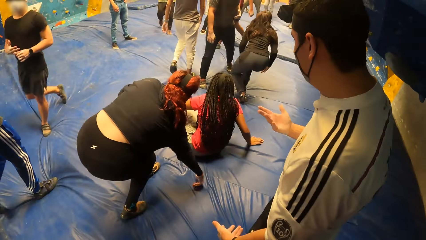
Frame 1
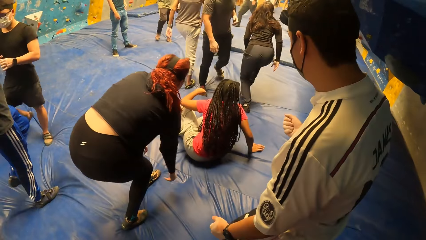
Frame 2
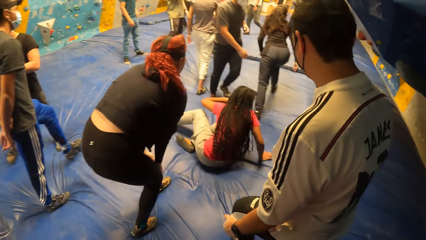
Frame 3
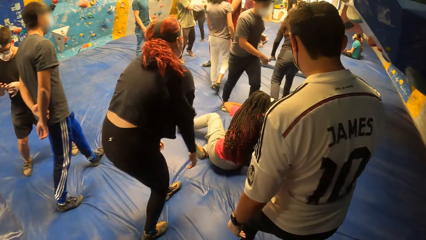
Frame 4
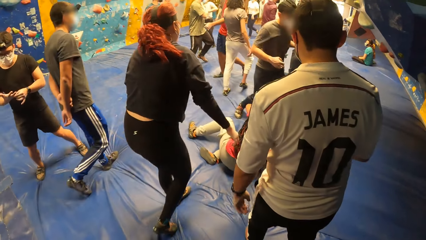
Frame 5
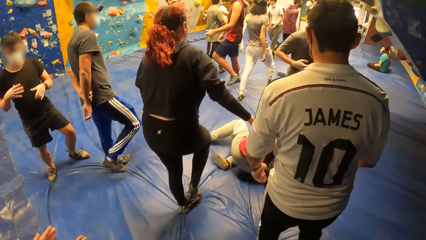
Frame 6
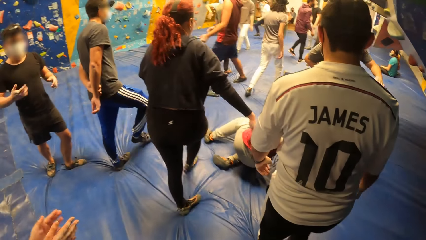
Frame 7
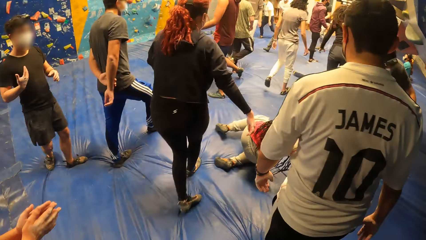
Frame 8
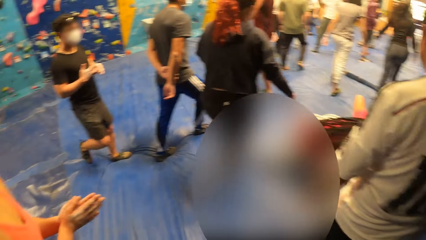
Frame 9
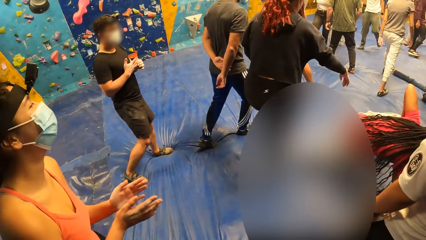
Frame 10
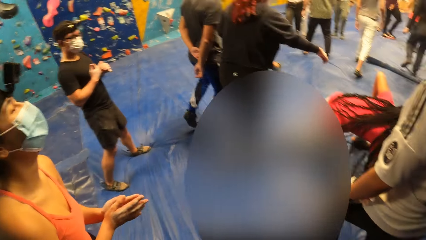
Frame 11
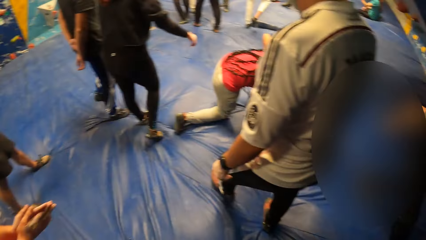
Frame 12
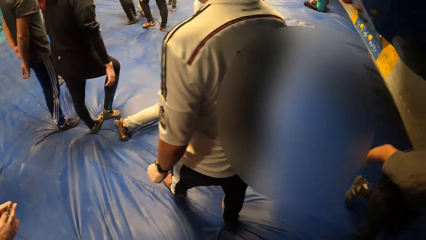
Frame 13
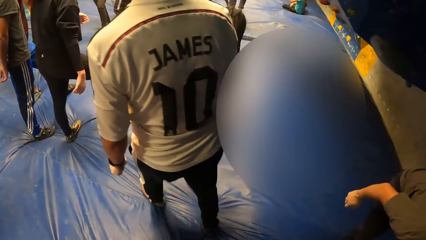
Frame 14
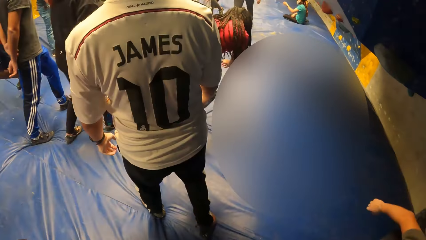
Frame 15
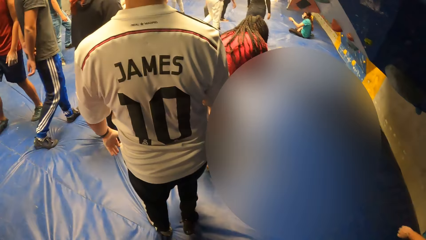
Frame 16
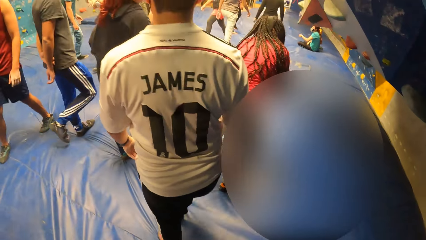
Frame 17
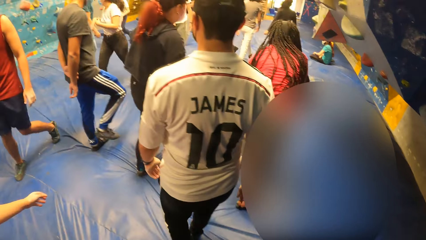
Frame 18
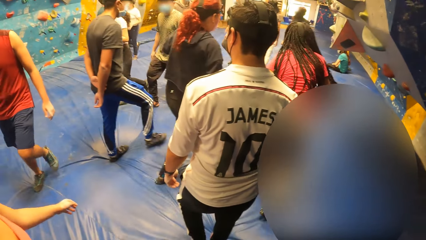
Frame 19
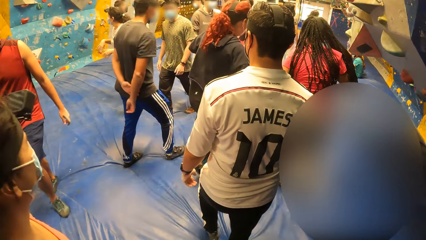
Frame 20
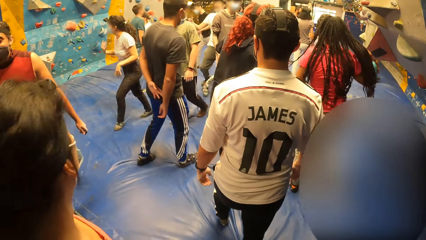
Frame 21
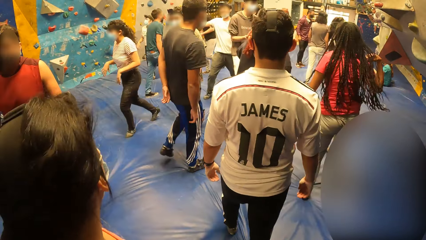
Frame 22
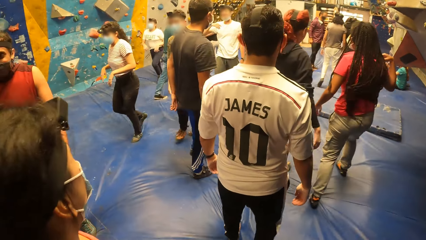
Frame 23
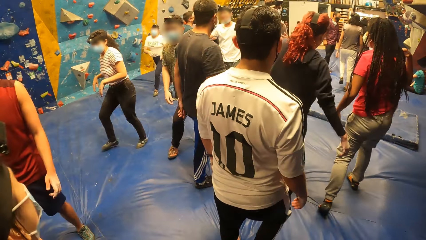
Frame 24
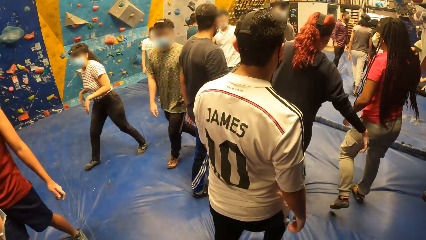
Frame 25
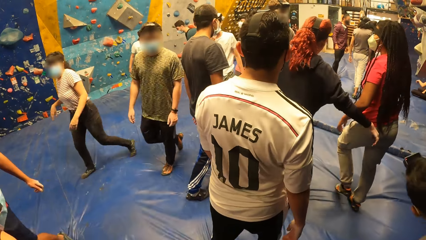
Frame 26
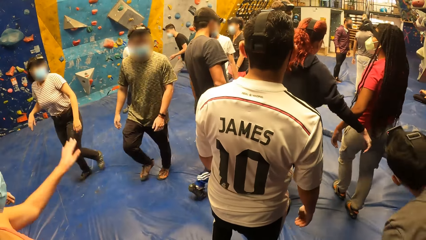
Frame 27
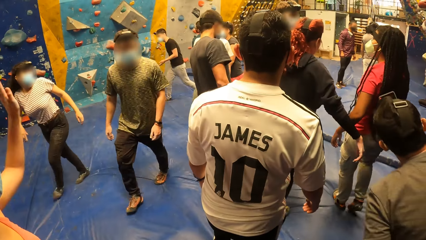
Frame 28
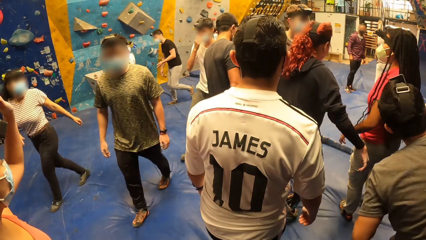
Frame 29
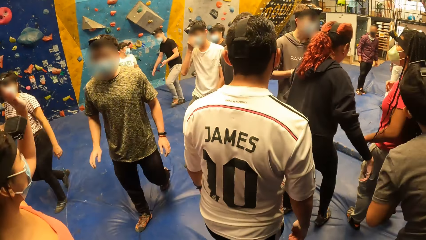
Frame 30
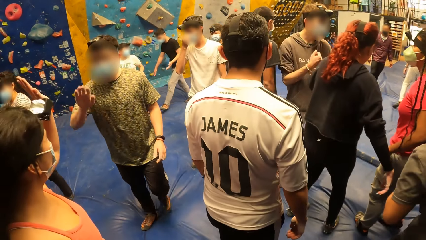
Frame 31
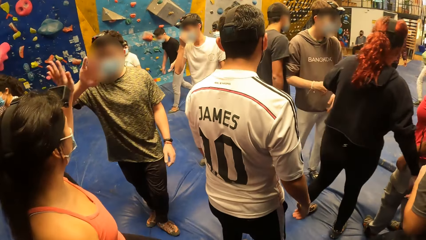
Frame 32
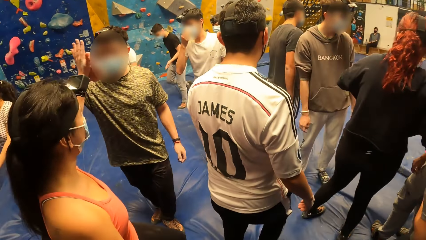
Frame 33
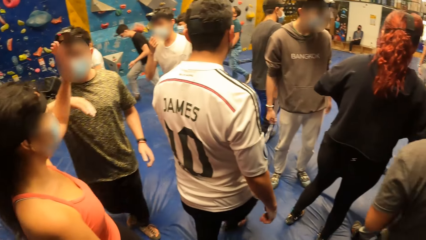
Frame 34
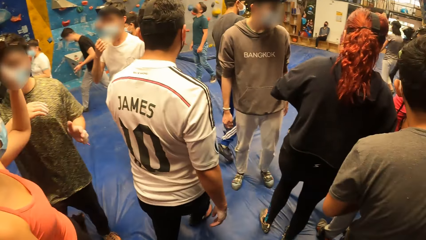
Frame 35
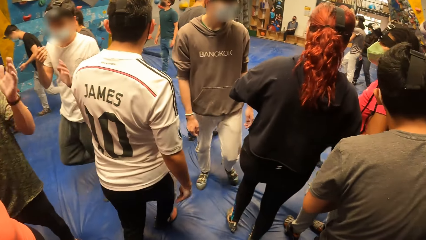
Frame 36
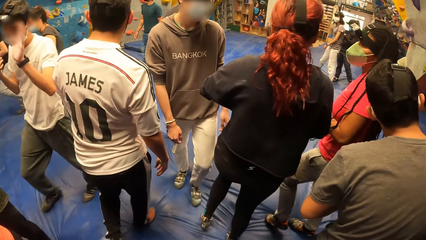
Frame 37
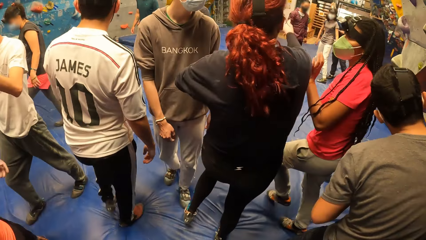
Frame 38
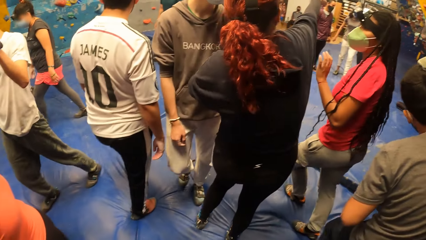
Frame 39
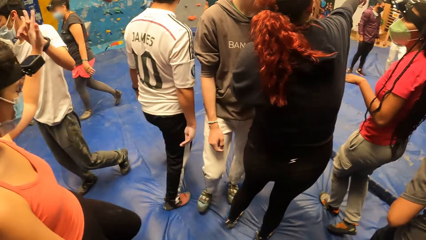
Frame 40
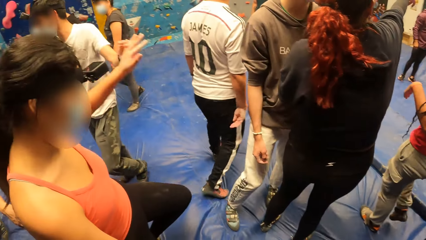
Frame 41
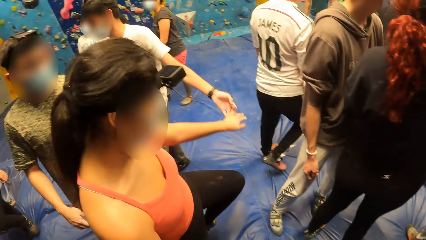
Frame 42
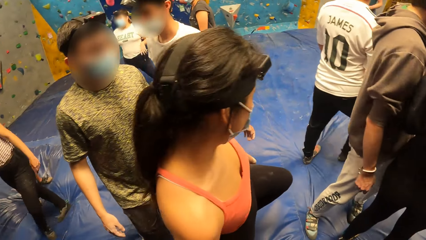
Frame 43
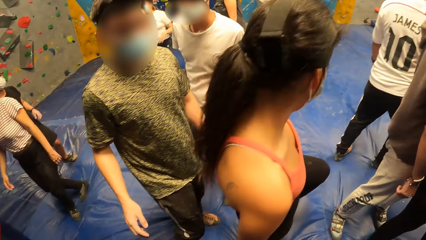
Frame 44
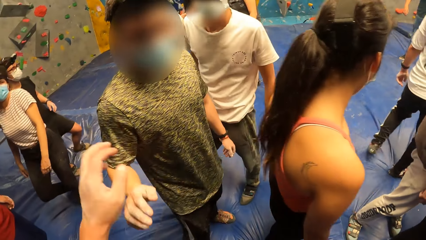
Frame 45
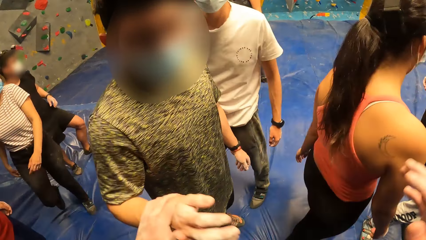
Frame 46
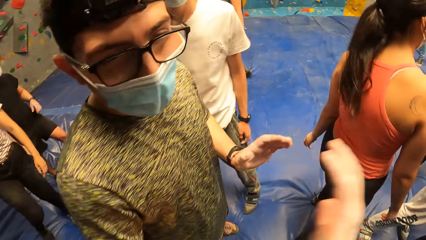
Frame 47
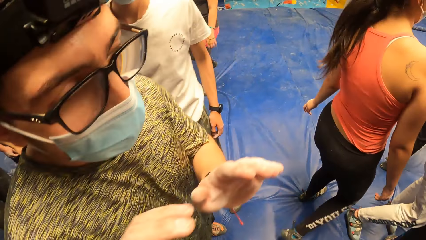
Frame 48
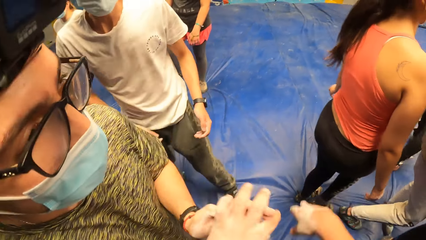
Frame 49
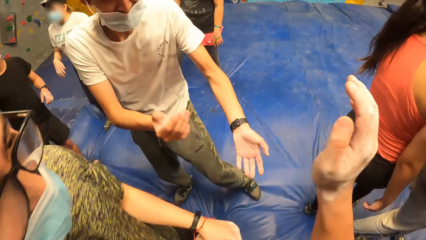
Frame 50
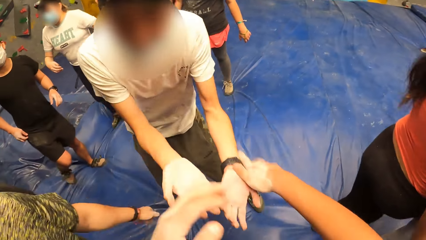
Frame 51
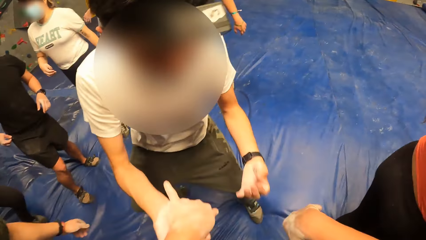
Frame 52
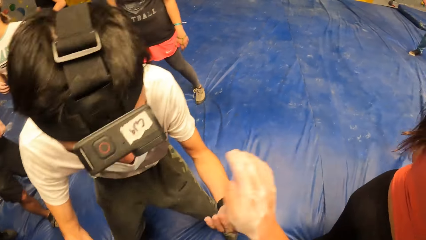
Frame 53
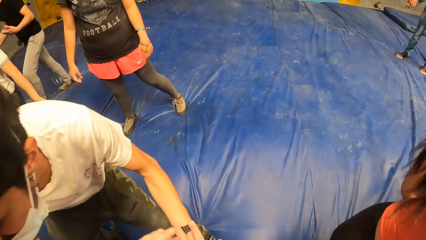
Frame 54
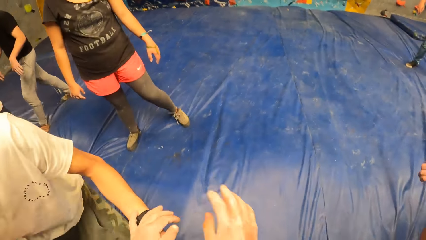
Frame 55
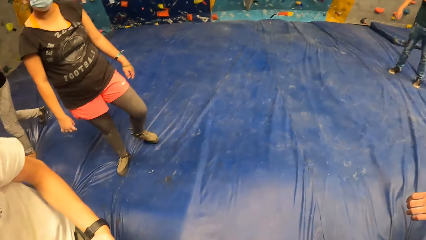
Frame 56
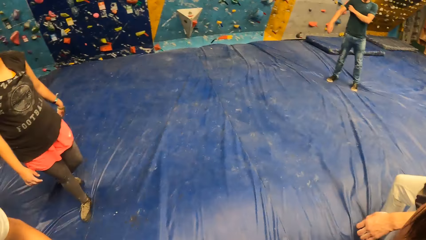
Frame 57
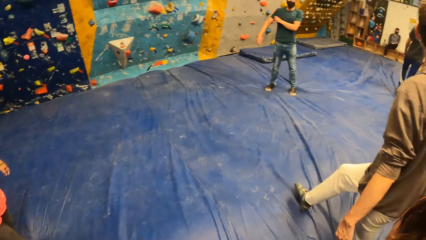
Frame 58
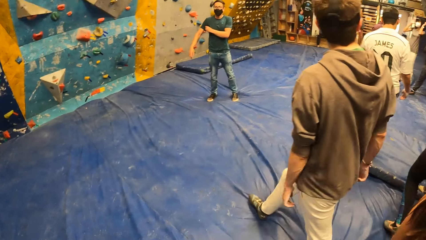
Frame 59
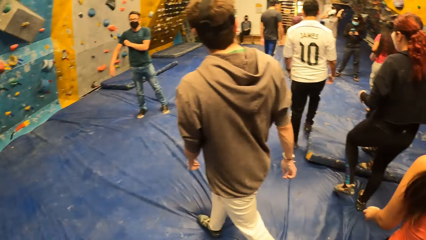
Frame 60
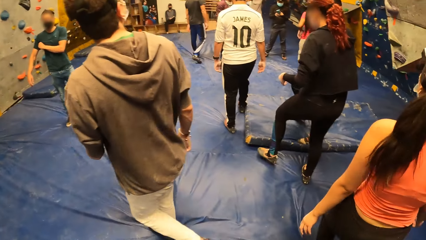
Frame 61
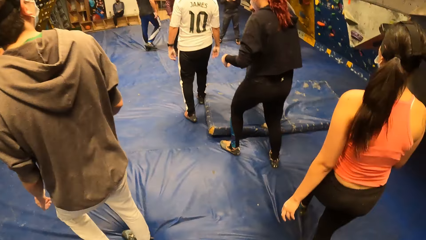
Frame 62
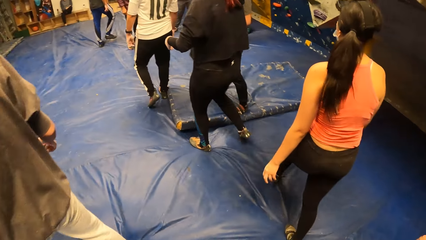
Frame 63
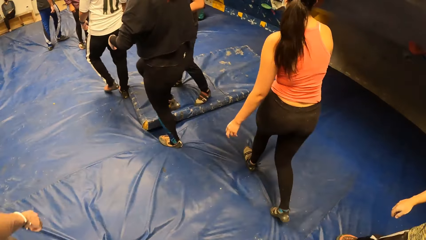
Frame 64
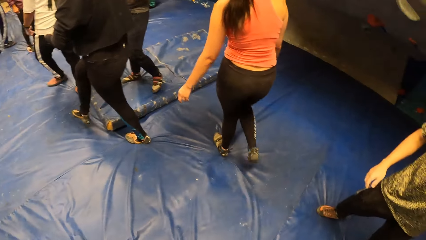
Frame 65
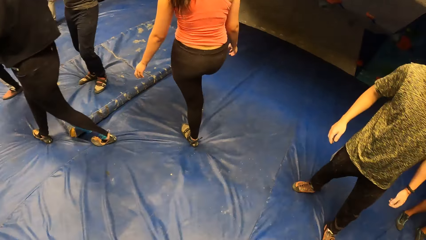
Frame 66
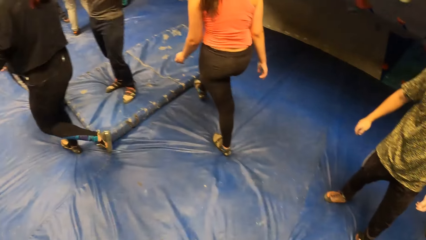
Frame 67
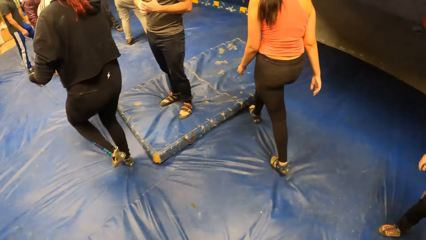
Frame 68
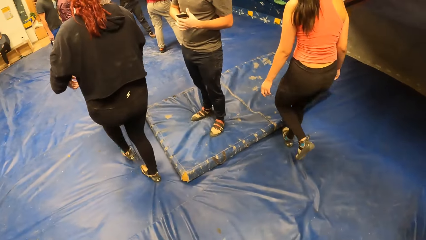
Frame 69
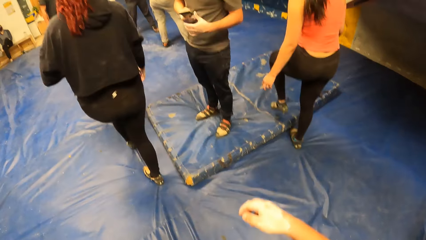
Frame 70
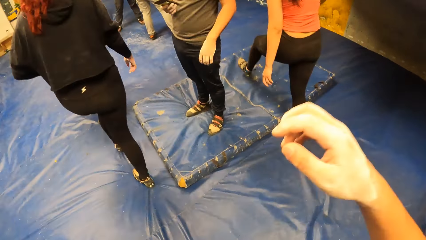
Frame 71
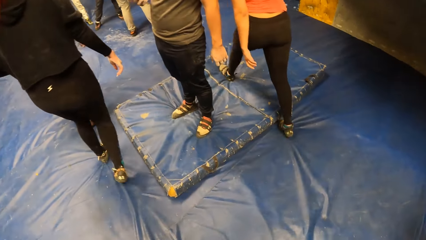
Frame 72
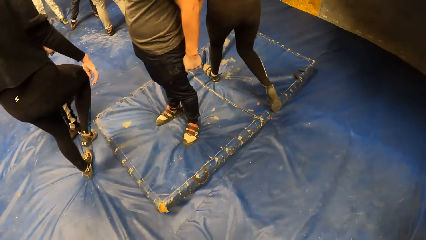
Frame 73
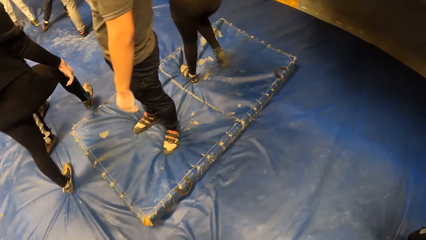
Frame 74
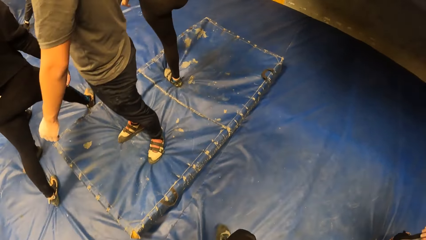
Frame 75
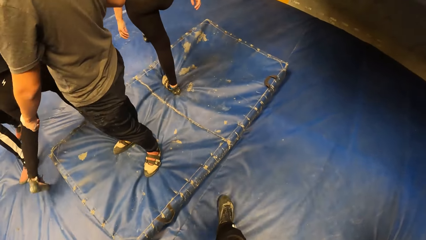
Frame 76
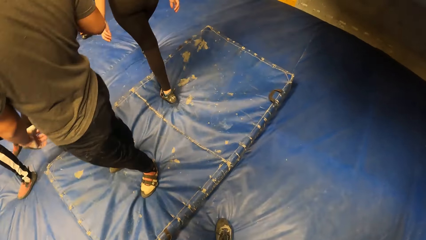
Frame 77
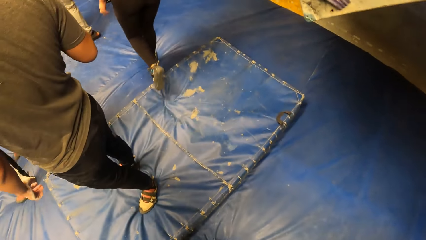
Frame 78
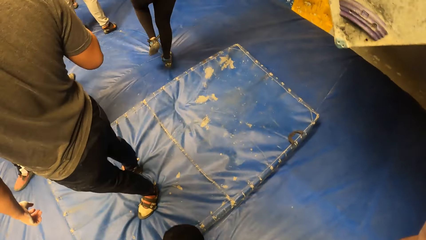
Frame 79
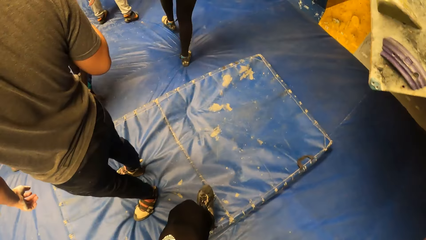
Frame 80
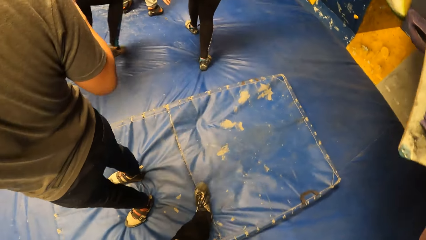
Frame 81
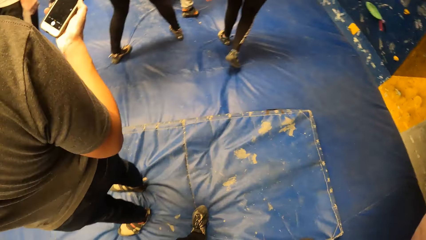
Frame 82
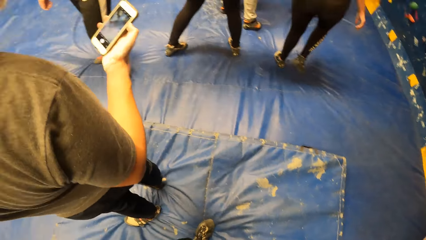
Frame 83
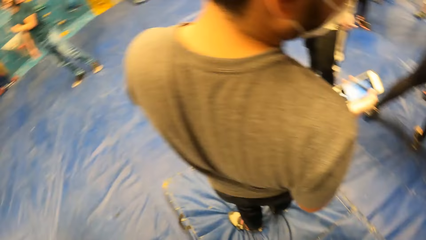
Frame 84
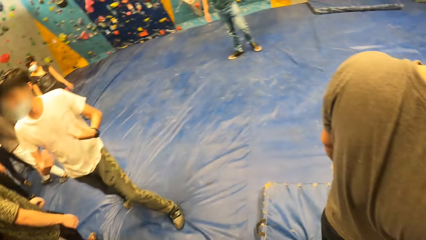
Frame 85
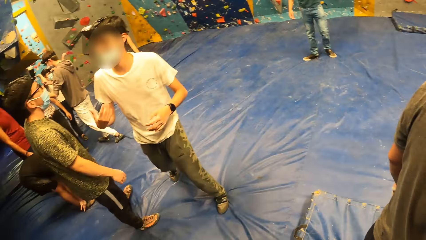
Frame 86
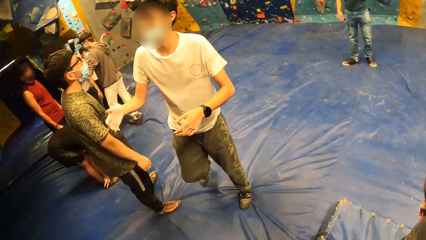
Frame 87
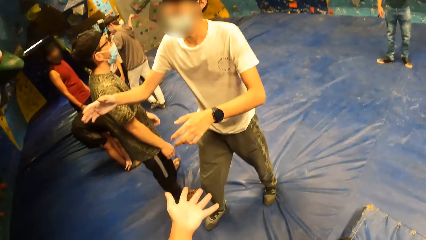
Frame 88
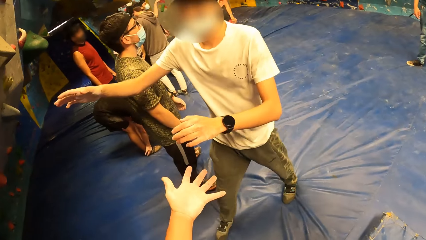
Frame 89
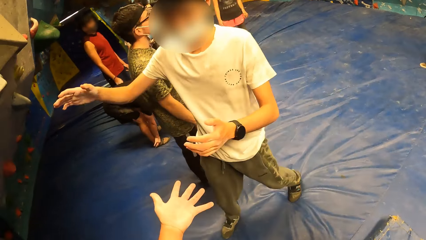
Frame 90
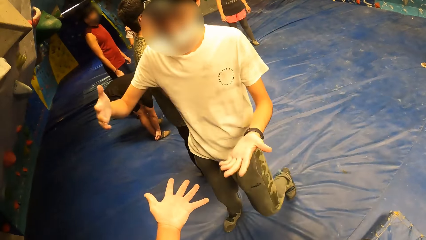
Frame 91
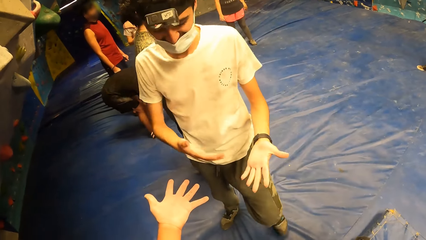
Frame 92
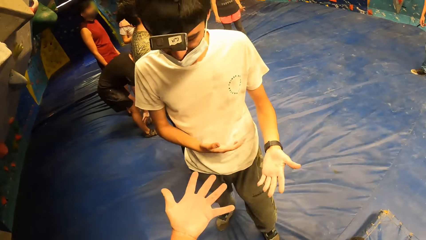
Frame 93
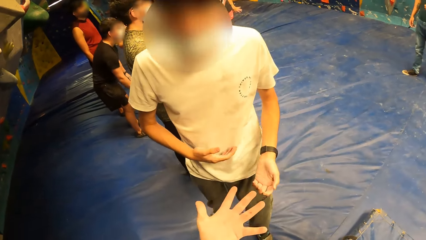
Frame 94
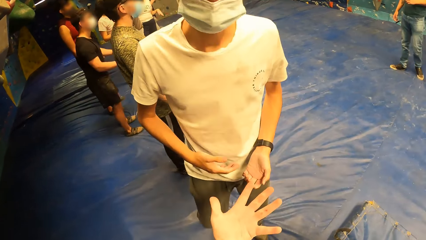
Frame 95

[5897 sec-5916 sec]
The camera wearer walks around the bouldering gym with the group of people. The woman gives the man a high five with her left hand. The camera wearer moves around. They interact with another man.
